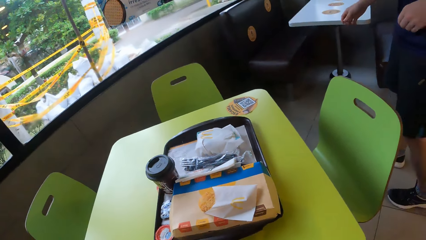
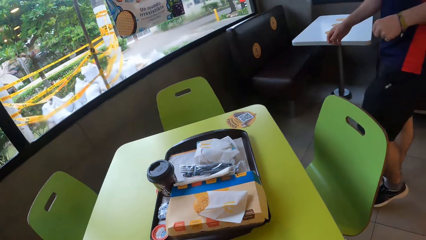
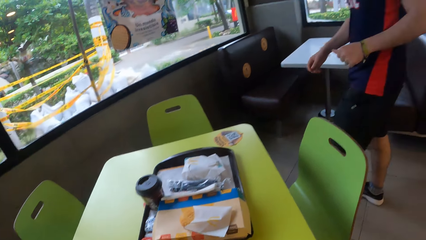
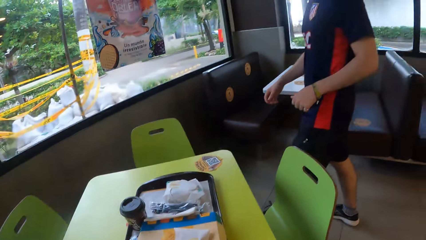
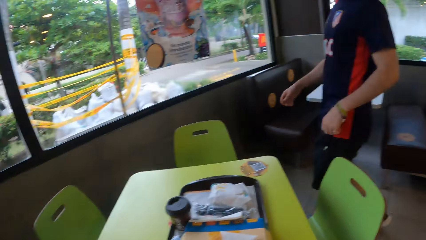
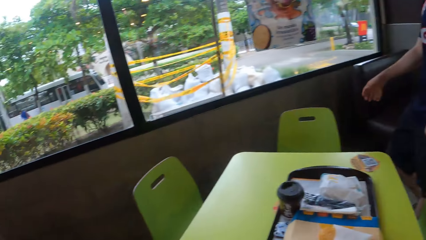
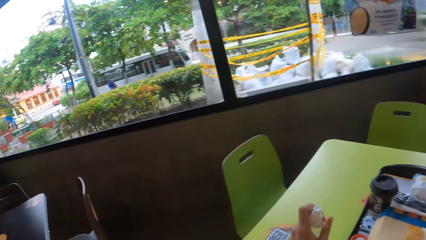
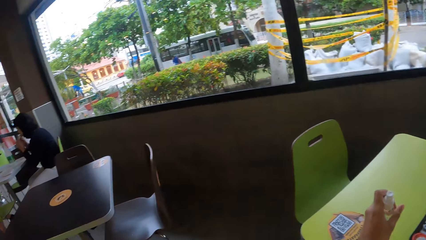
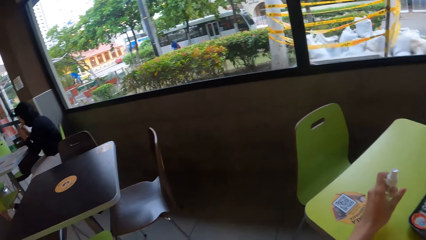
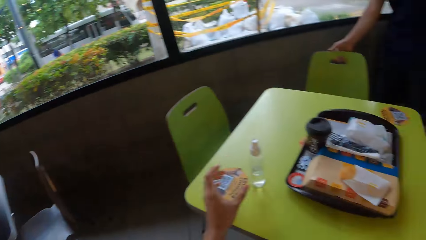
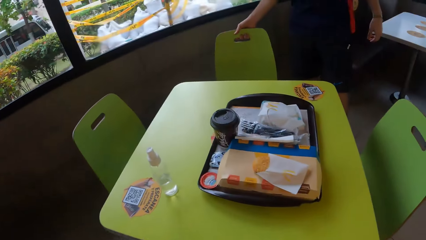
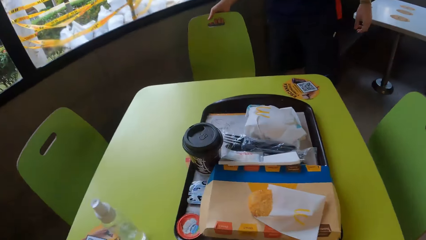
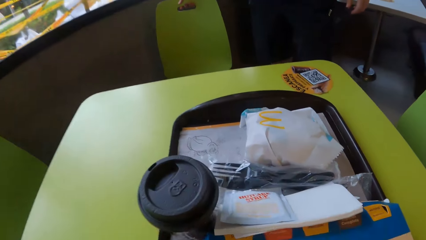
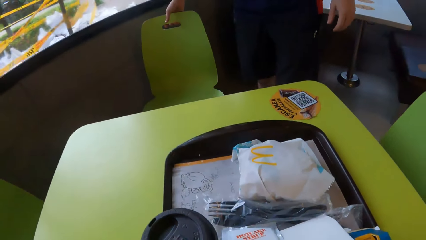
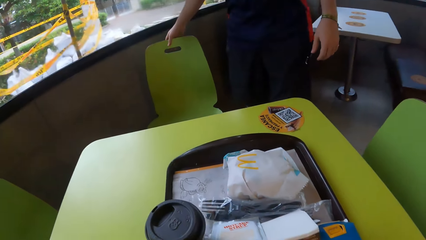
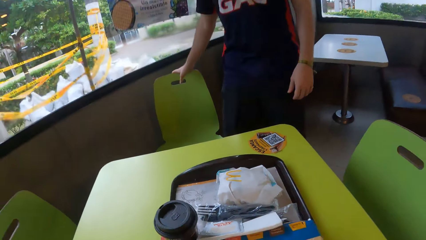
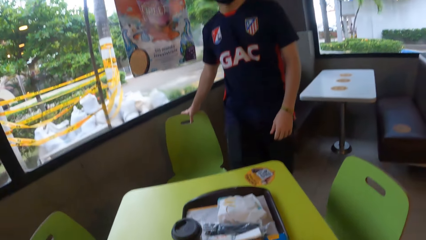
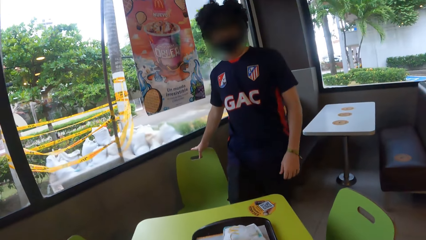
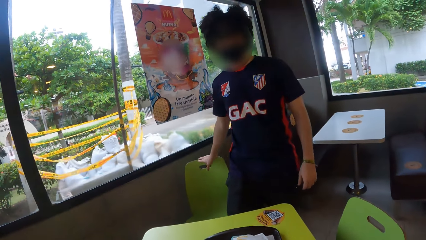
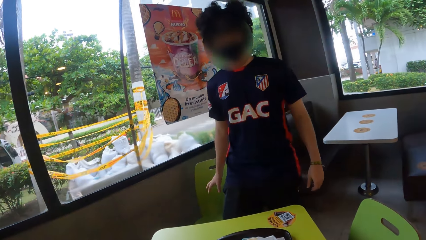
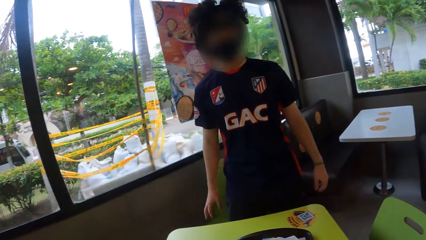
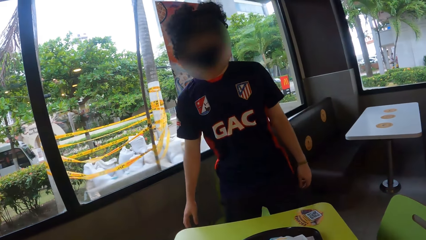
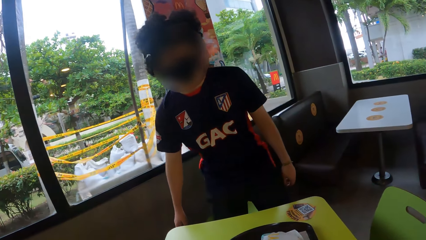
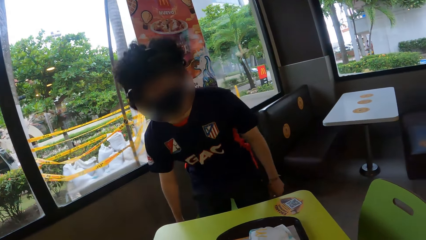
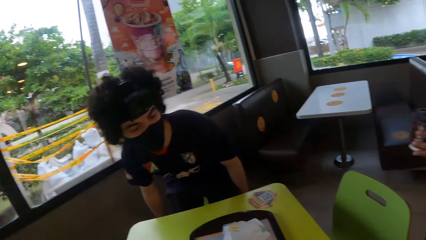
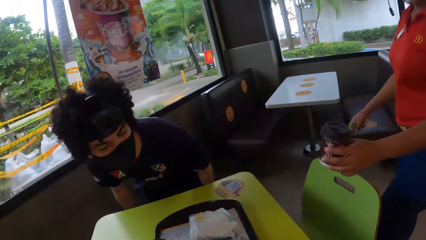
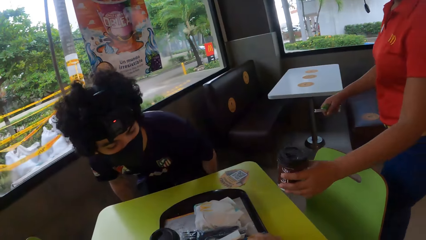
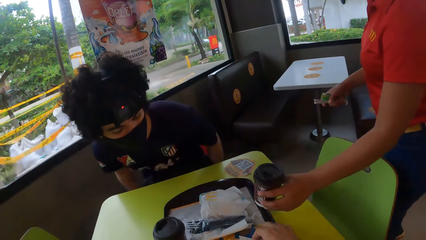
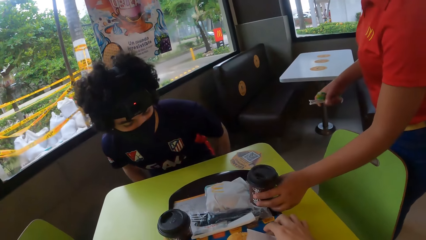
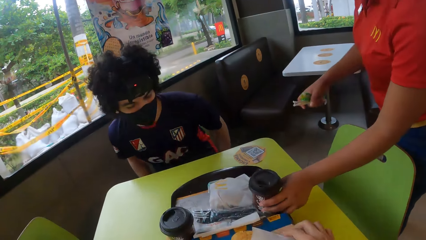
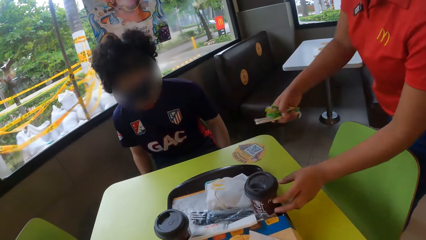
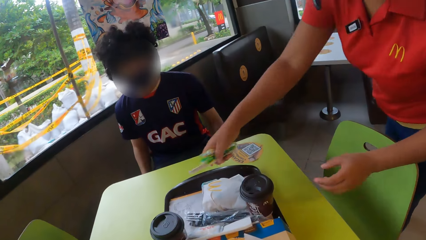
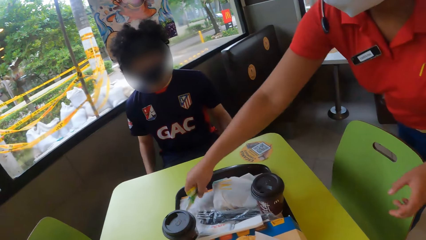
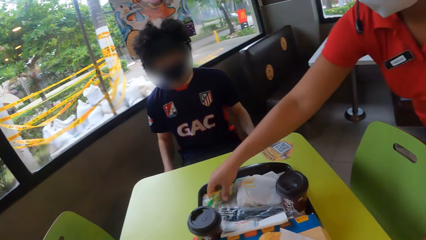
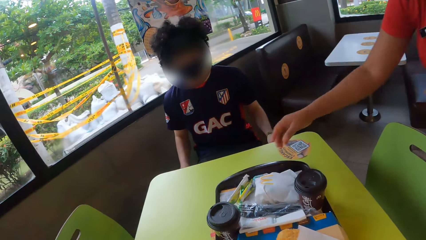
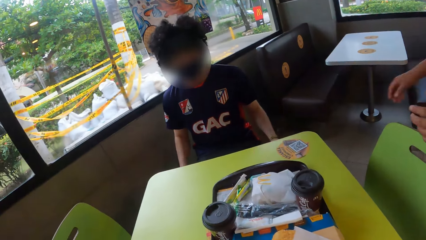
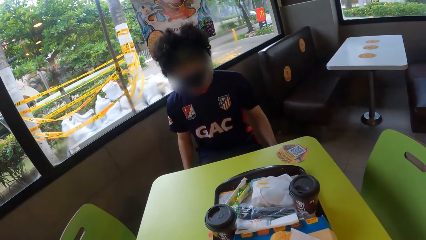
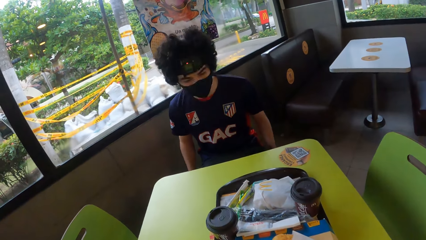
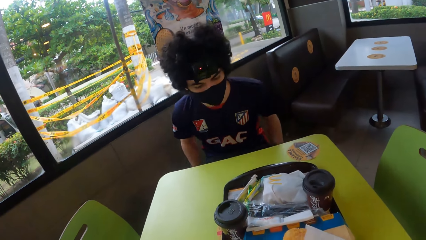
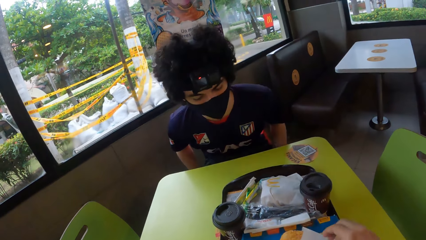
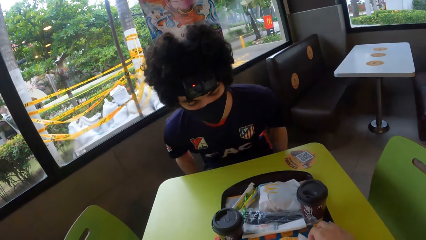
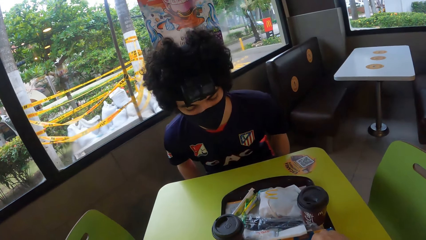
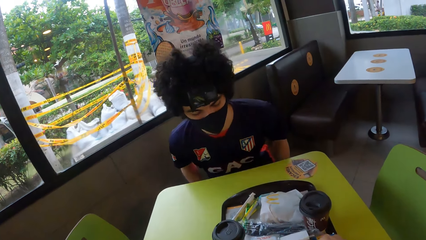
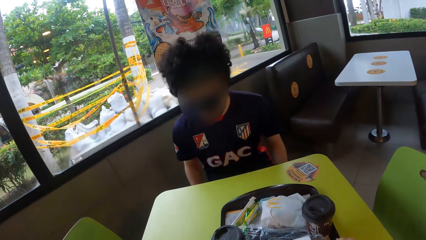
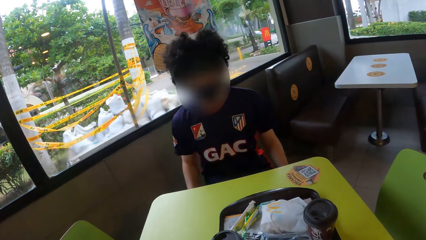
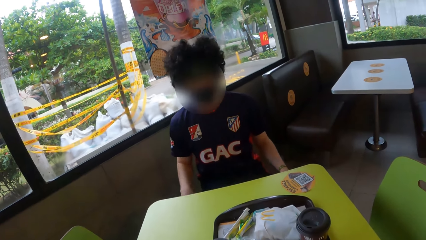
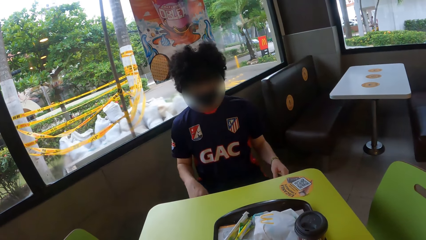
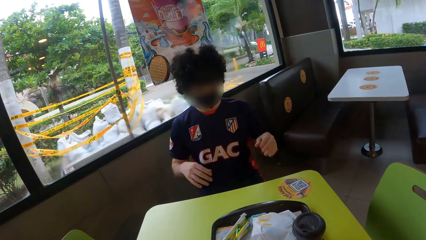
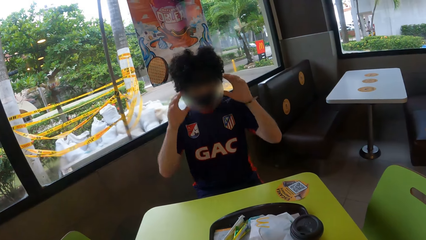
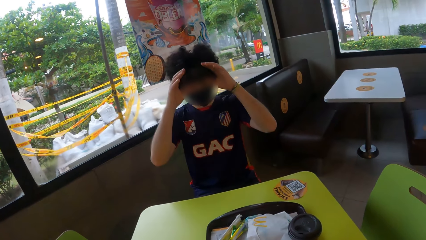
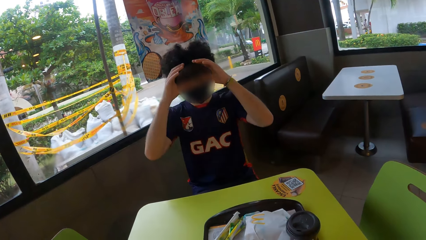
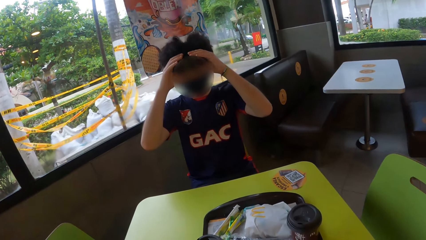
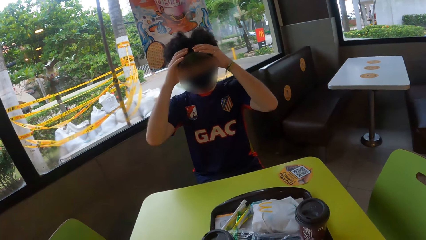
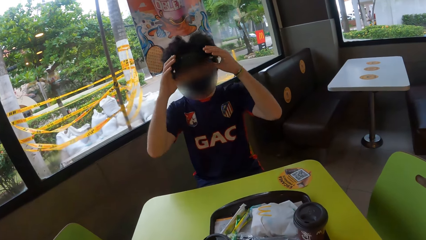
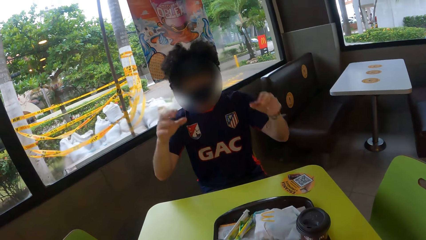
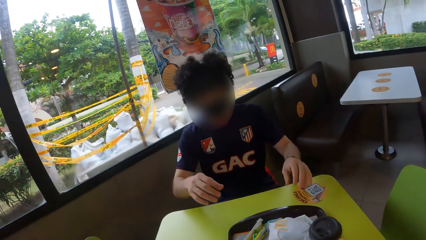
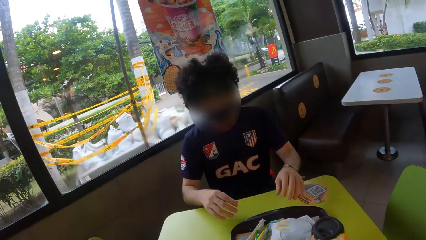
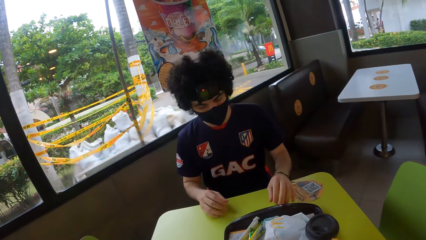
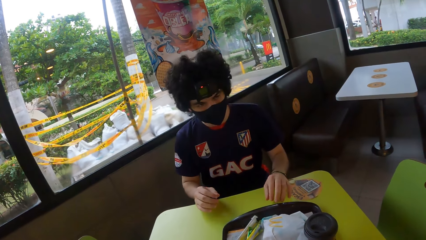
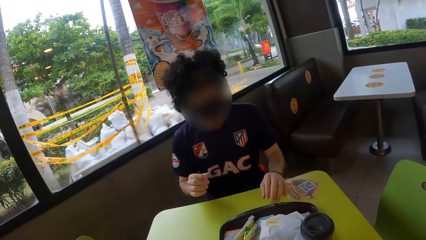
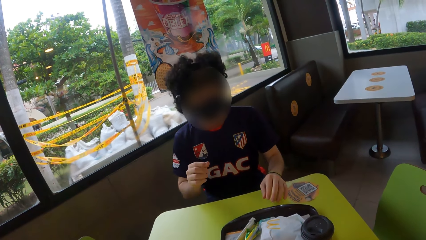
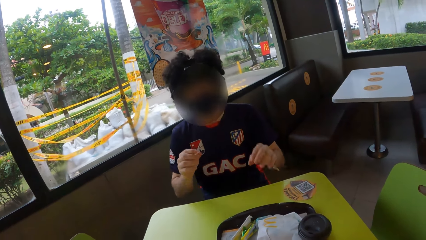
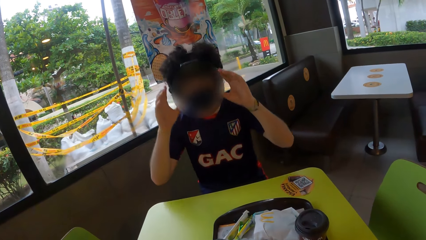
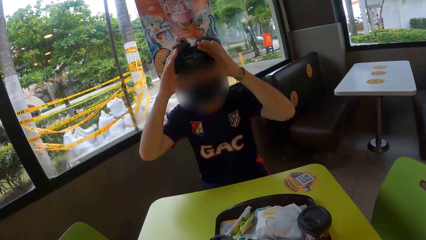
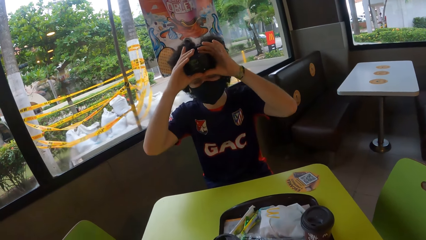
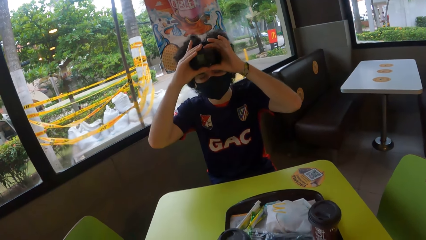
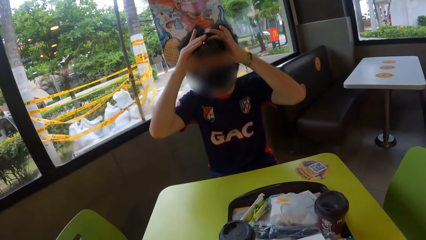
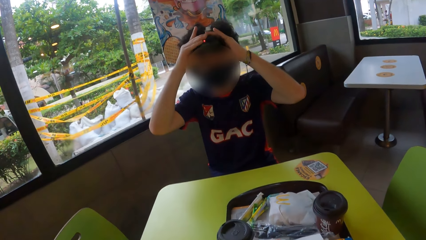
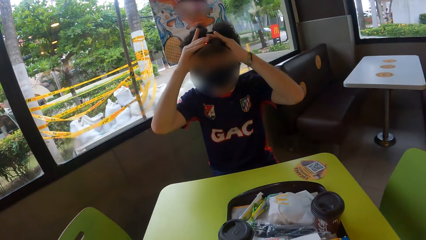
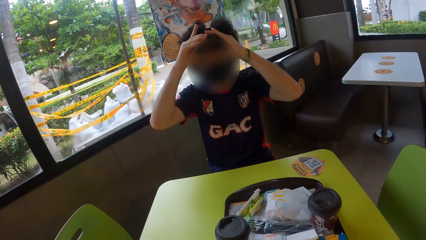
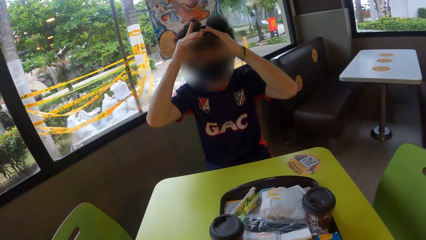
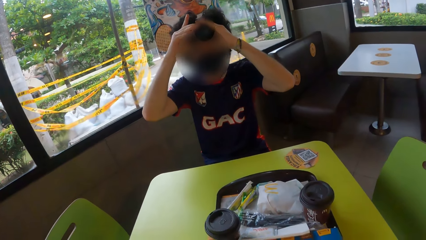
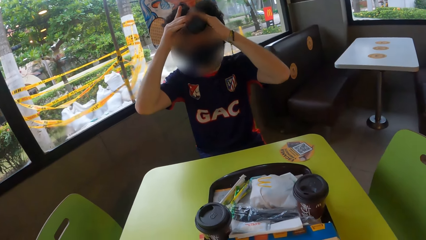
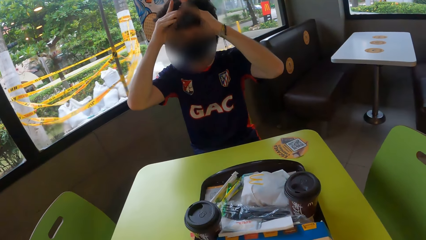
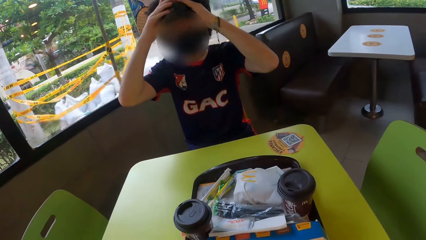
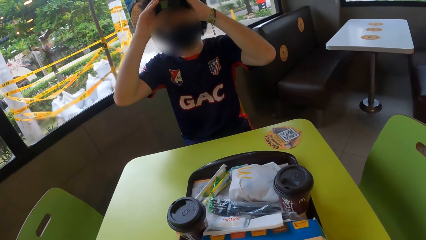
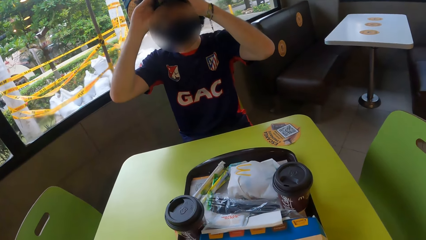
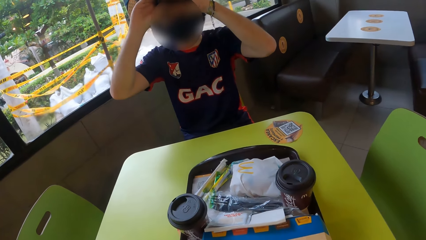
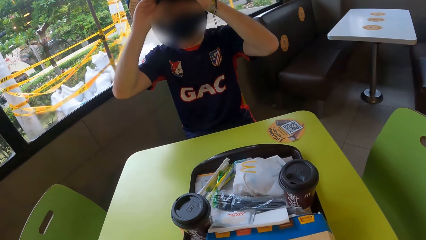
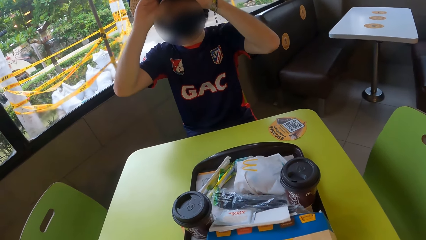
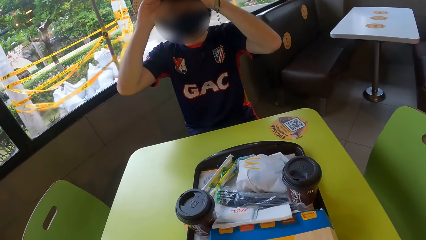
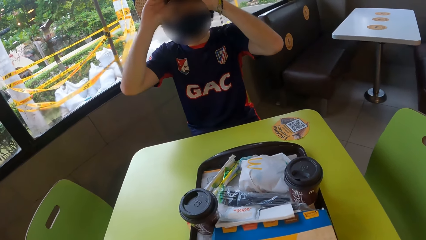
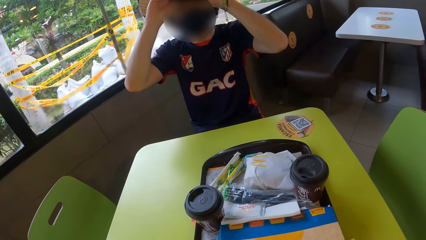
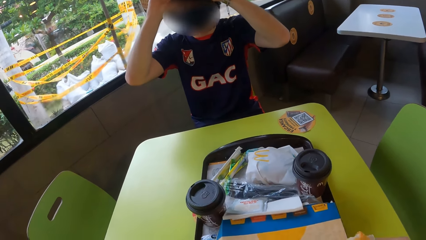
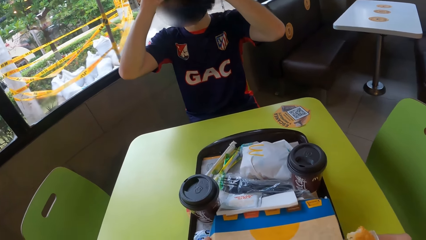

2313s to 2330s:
A man pushes a seat. The camera wearer sits on a chair. The man sits on a chair. A woman puts down packets of sugar. The man holds his camera and touches the camera.
